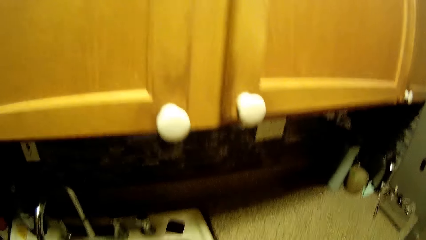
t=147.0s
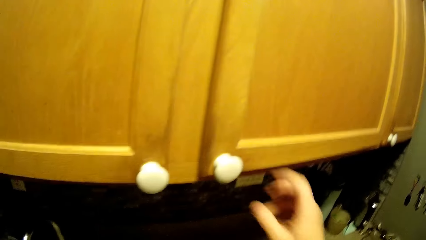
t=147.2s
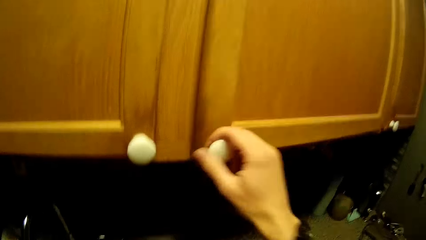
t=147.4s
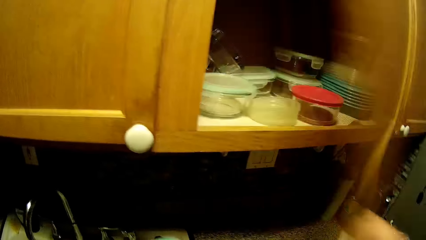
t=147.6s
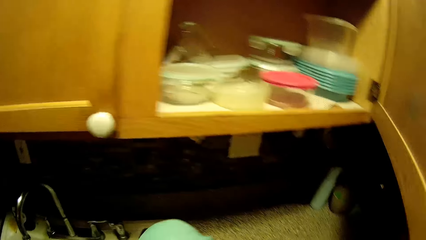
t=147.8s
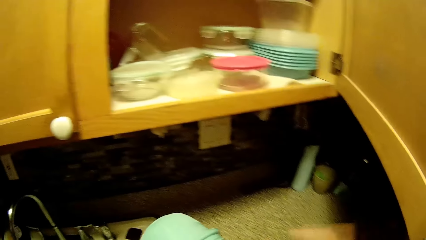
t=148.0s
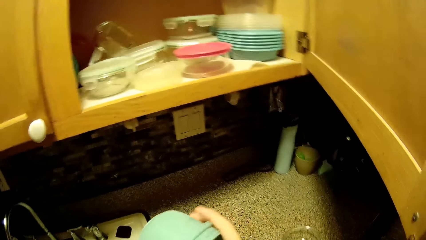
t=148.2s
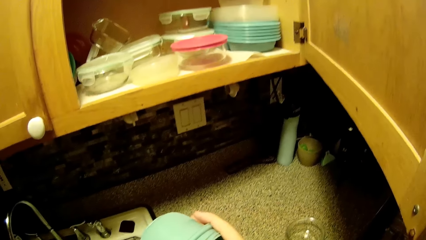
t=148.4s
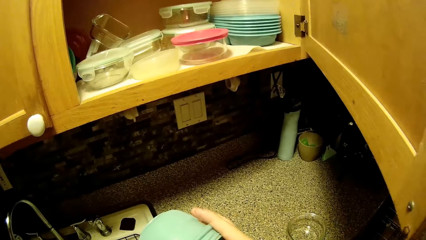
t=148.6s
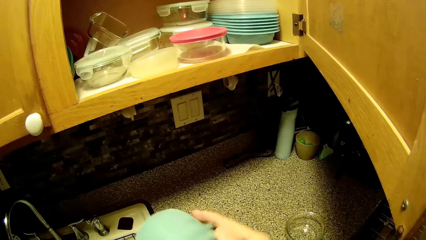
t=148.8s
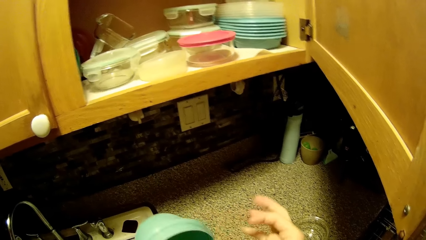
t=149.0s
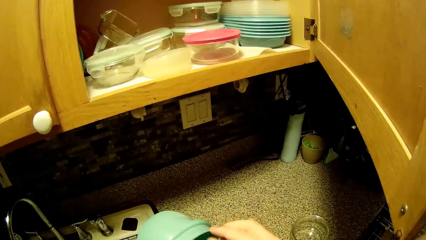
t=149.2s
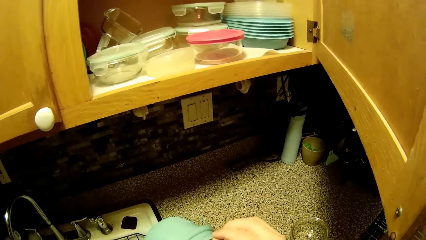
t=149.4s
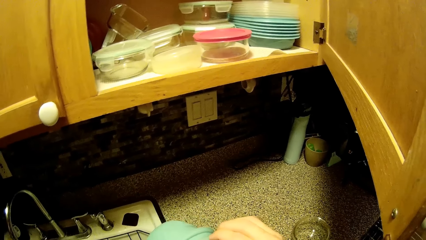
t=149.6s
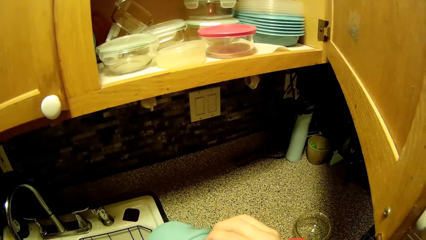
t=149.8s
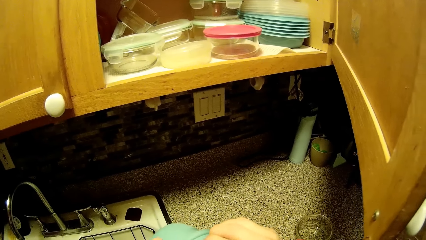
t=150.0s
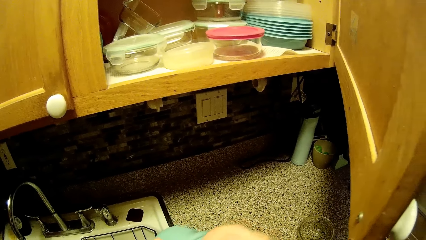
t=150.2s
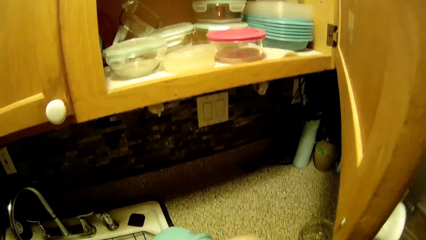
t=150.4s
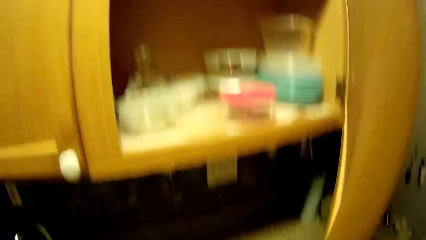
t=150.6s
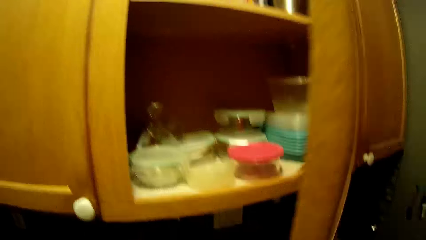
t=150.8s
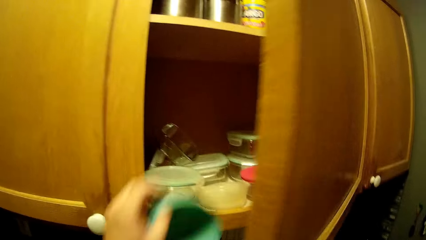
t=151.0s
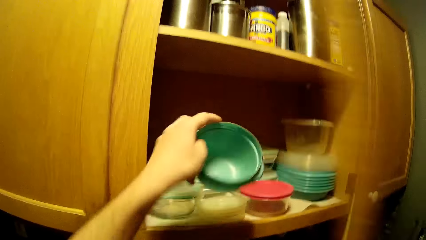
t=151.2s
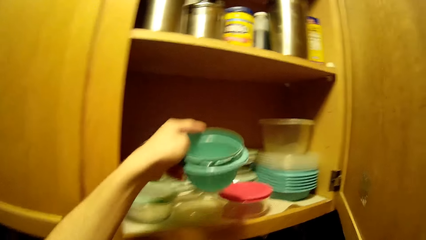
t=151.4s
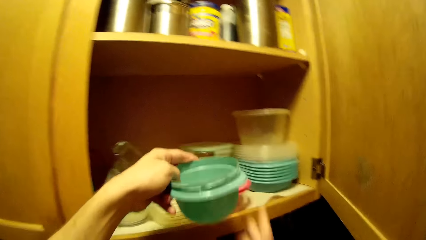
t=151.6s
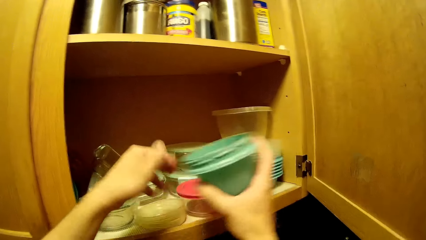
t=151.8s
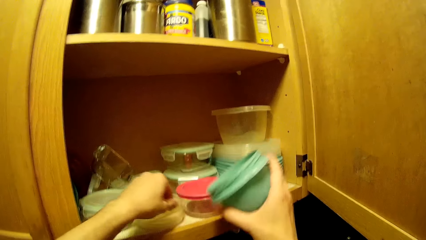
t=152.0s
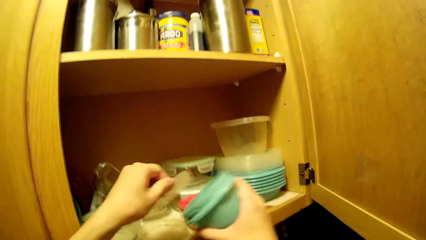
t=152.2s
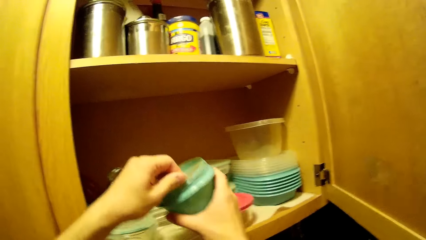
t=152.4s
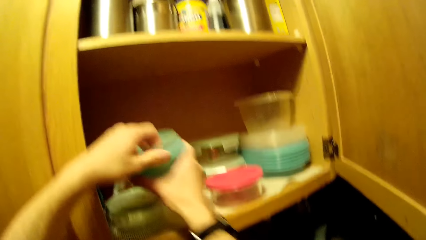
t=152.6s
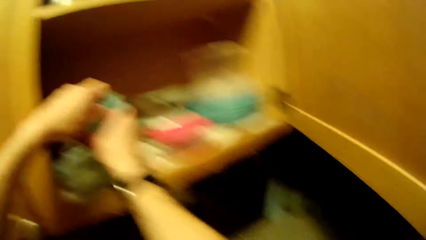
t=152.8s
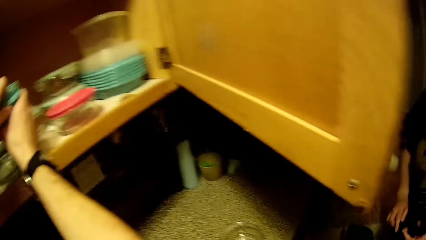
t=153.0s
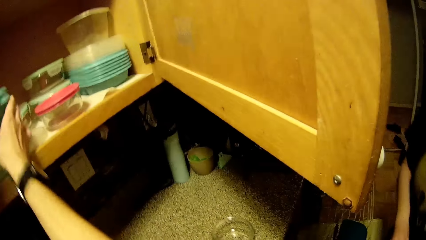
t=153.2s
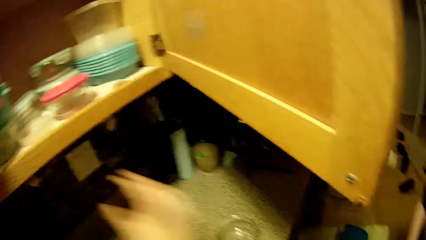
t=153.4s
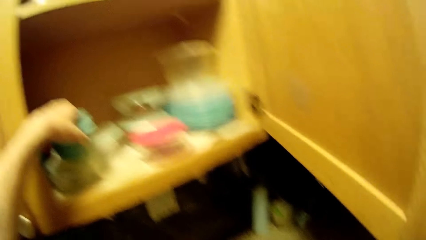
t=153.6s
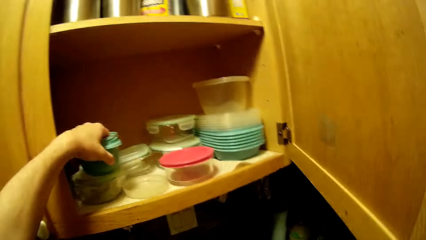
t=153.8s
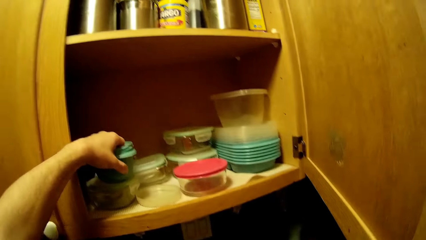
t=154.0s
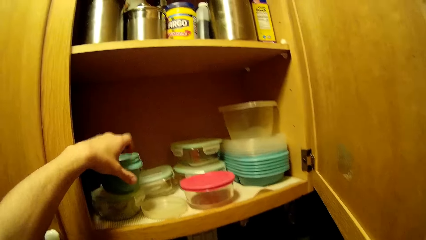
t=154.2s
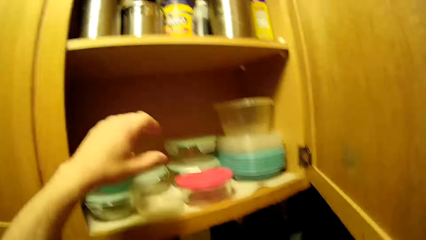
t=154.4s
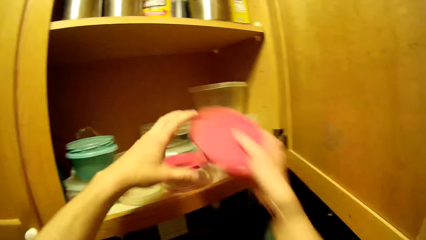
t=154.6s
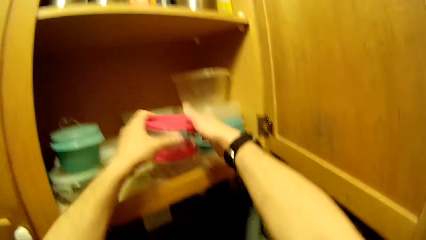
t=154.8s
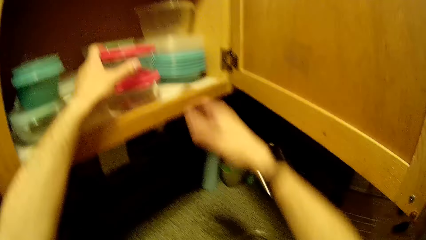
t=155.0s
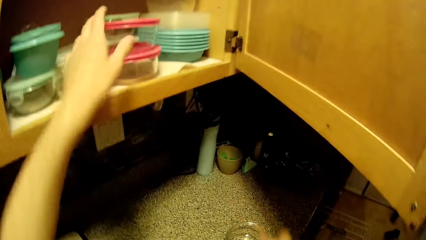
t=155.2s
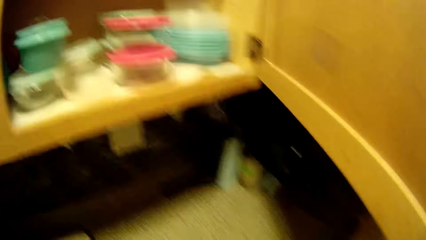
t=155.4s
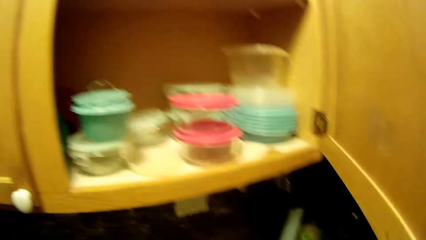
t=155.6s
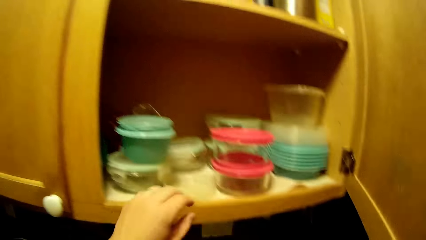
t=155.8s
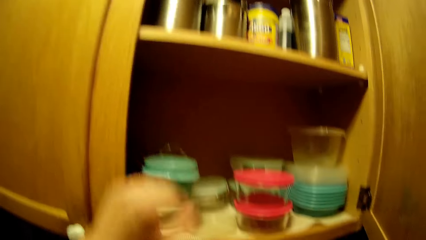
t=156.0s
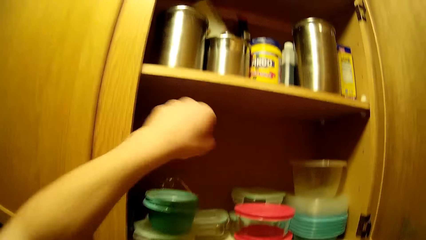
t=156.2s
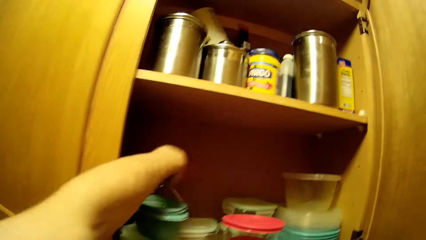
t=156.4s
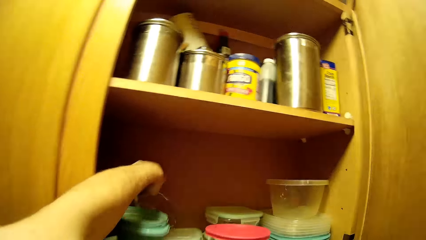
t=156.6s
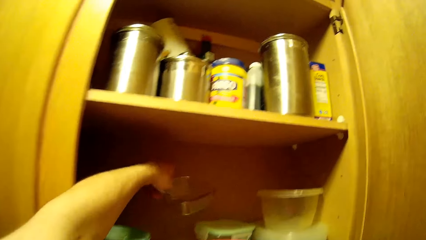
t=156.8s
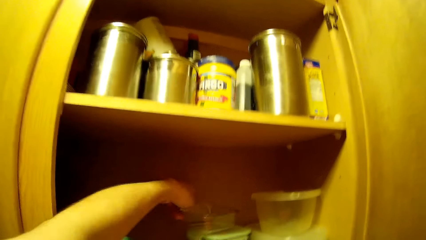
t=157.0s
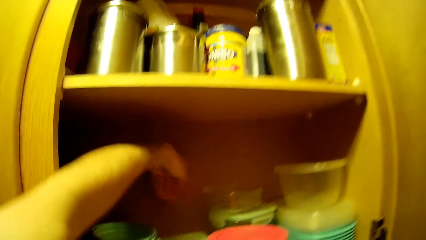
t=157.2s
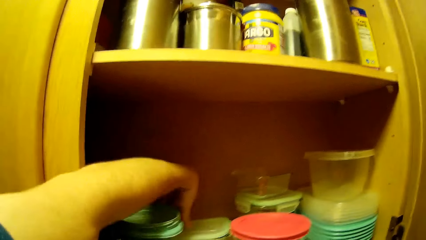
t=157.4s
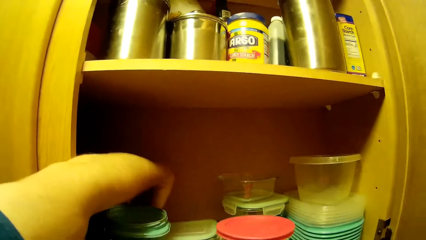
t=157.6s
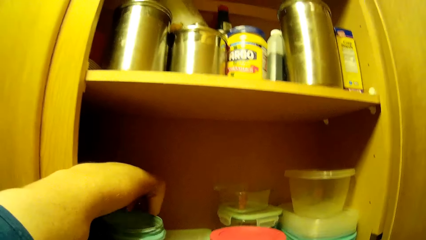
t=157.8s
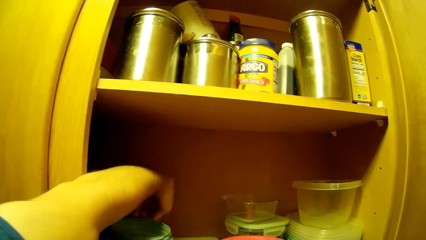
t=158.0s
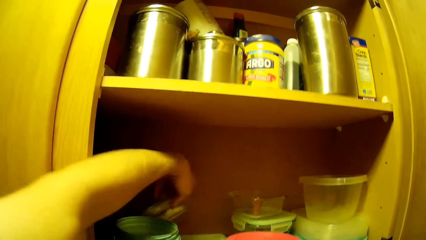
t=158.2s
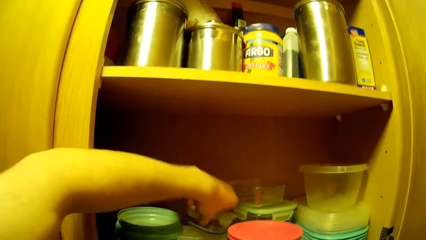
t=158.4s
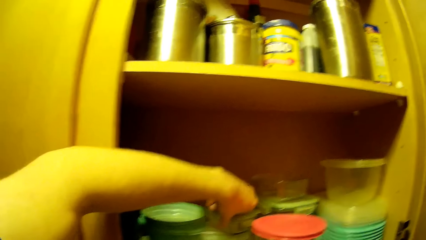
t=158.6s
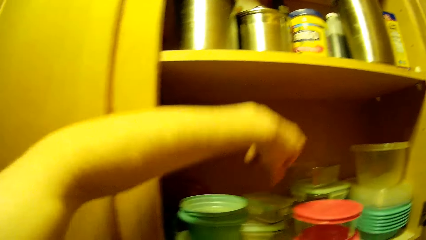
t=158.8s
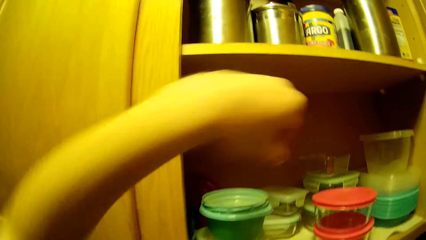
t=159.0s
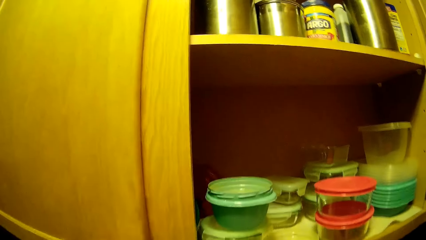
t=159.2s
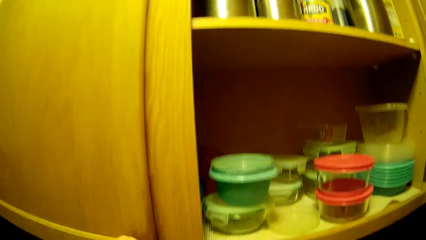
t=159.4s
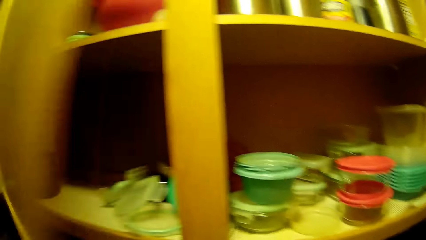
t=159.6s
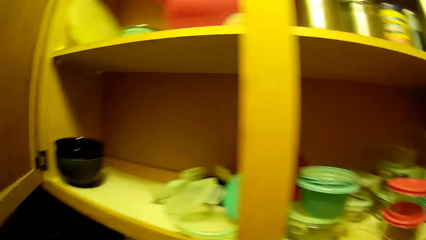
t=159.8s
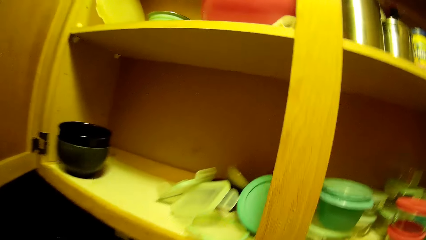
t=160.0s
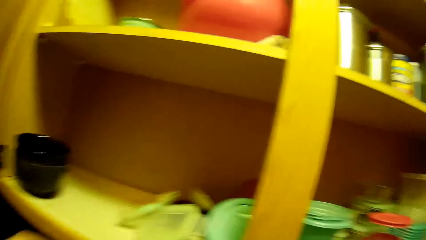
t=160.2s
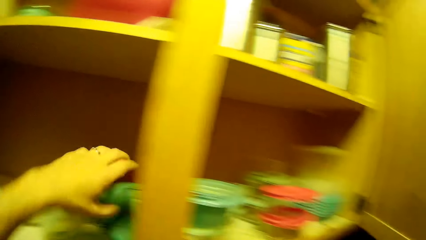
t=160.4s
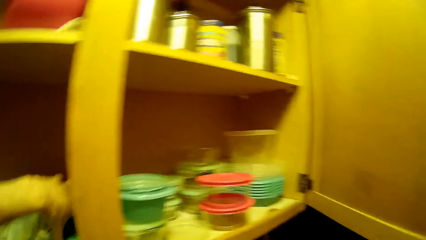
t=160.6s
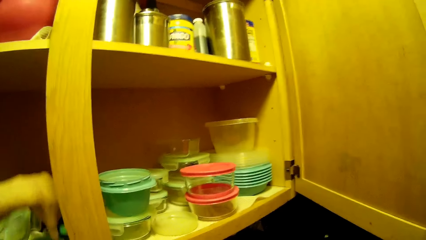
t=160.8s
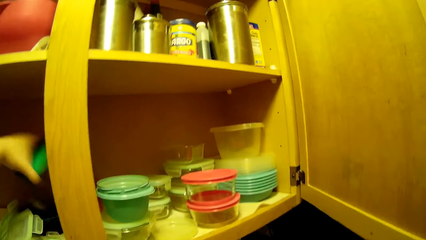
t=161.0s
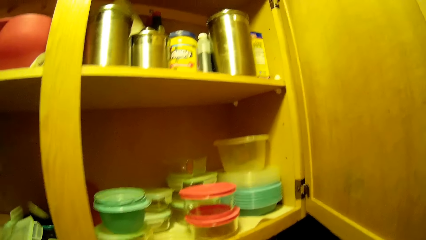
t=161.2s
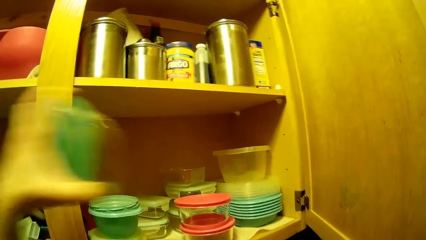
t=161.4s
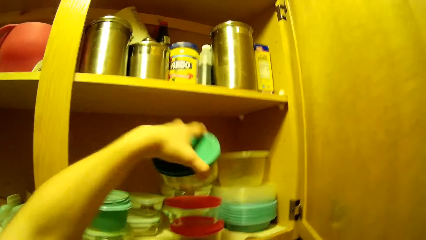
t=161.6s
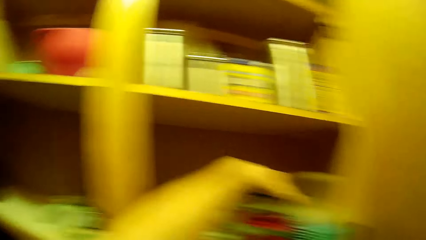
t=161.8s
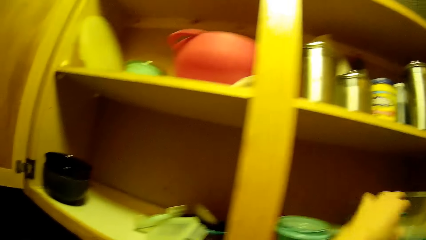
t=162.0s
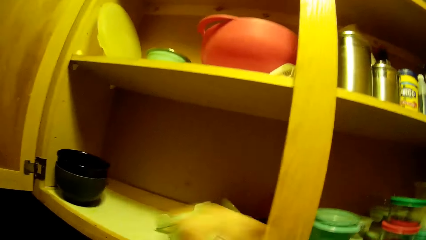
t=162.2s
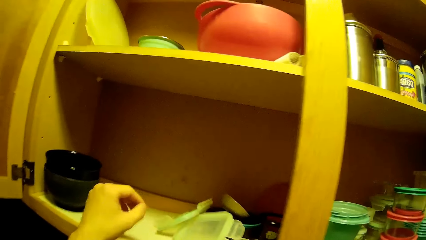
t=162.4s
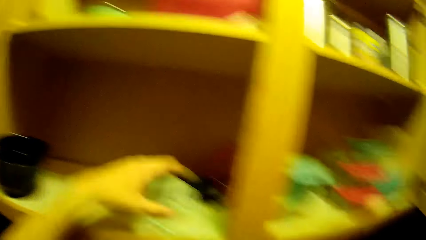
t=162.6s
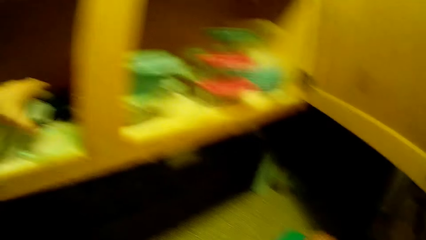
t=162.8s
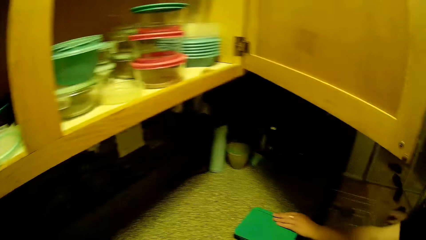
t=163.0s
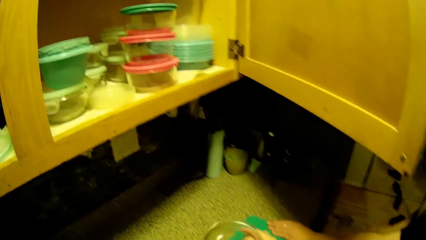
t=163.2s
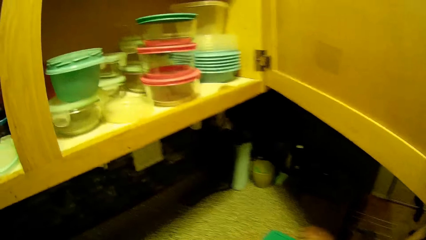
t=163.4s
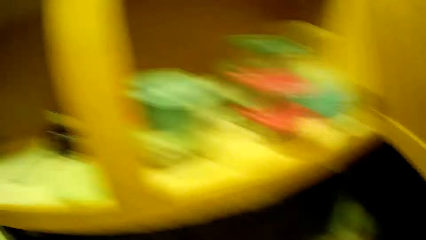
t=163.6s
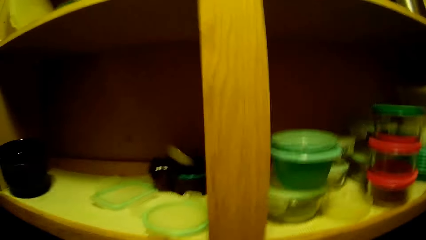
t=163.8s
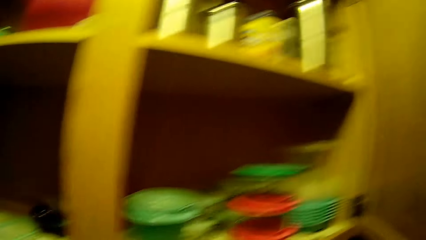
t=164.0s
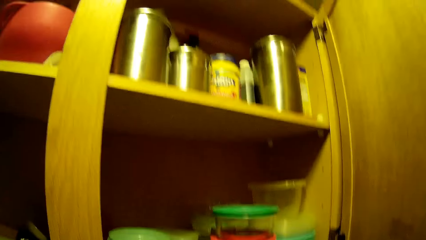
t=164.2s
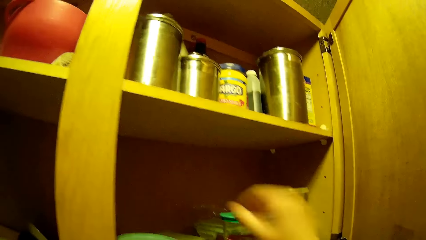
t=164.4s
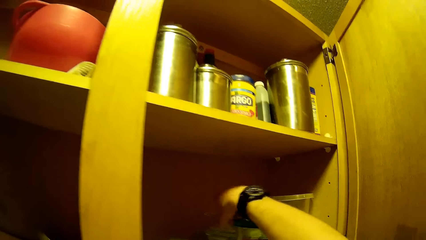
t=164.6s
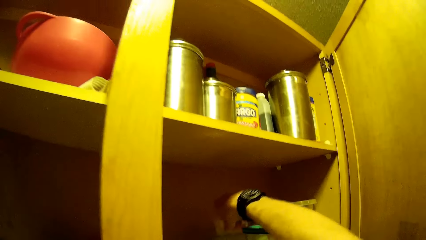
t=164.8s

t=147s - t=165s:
The camera wearer opens another upper kitchen cabinet with his right hand. He places a plate on the cupboard. He covers the blue bowl in his right hand with a lid in his left hand. He places the blue bowl on the plate in the upper kitchen cabinet with his left hand. He places a glass plate in the upper kitchen cabinet with both hands. He moves some glass plates in the kitchen cabinet with his left hand. He picks up a glass and drops the glass. He opens the upper kitchen cabinet with his left hand. He arranges some plates in the upper cabinet top with both hands. He picks up a tin and places the tin. He places the tin again.
